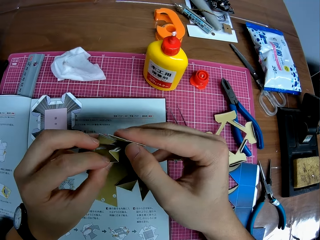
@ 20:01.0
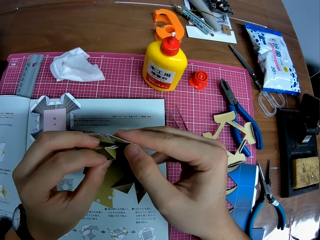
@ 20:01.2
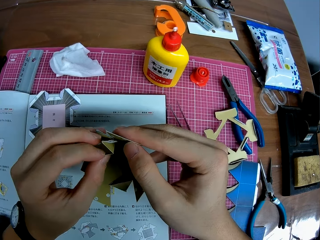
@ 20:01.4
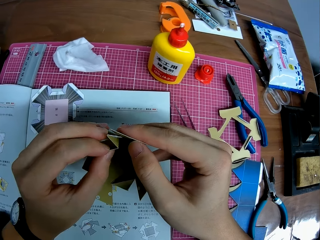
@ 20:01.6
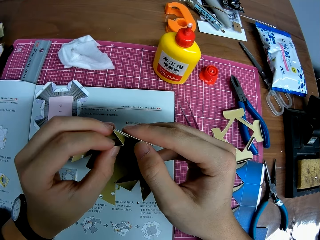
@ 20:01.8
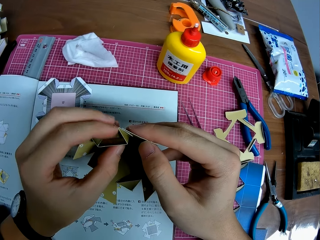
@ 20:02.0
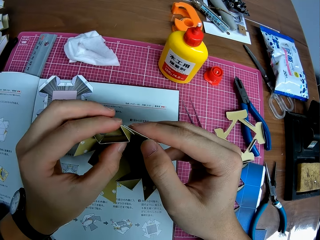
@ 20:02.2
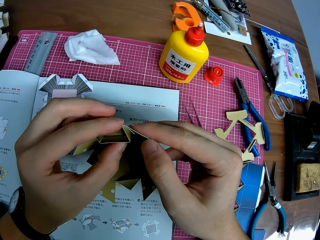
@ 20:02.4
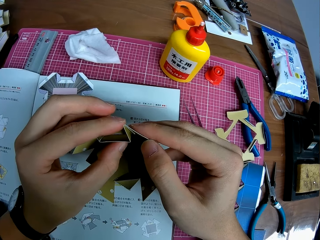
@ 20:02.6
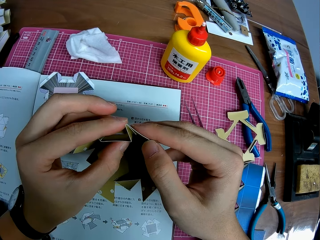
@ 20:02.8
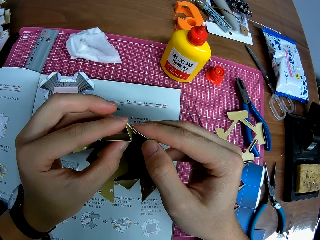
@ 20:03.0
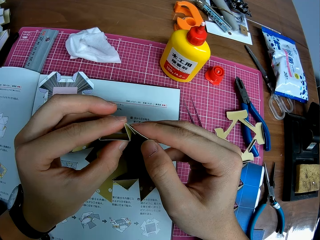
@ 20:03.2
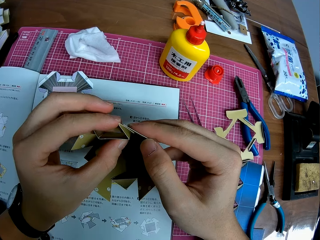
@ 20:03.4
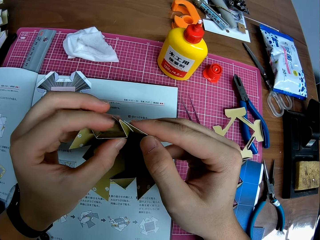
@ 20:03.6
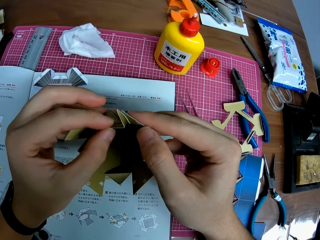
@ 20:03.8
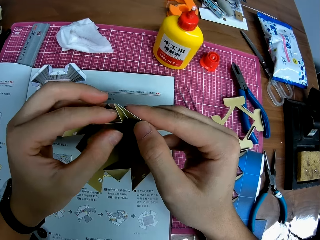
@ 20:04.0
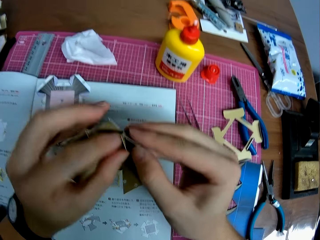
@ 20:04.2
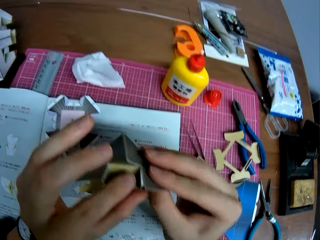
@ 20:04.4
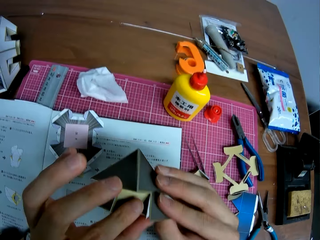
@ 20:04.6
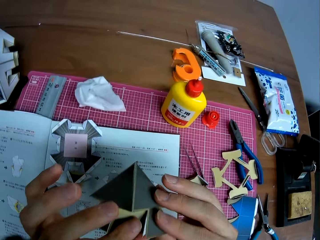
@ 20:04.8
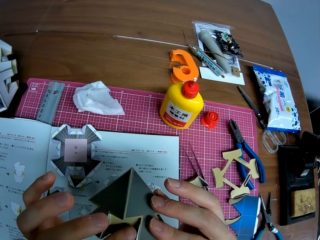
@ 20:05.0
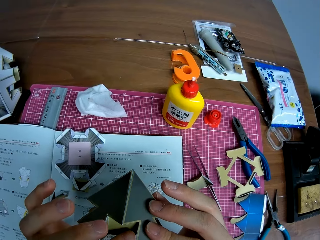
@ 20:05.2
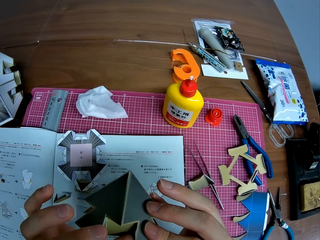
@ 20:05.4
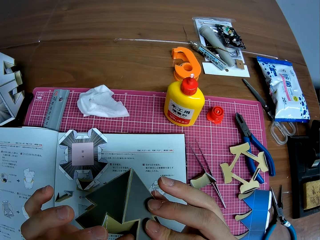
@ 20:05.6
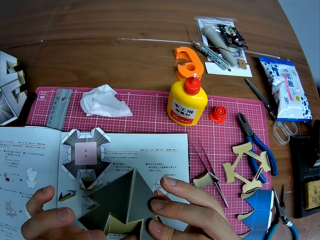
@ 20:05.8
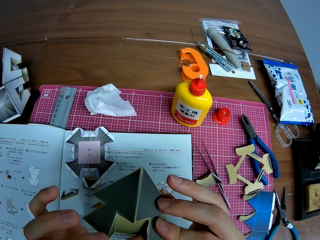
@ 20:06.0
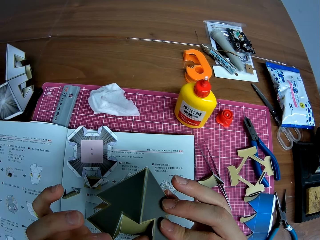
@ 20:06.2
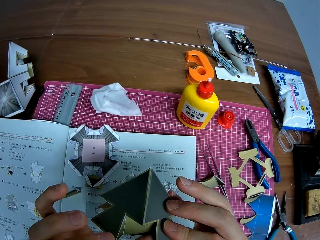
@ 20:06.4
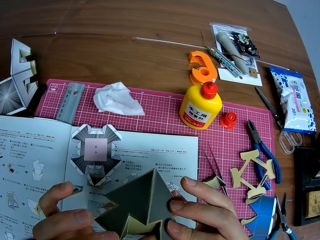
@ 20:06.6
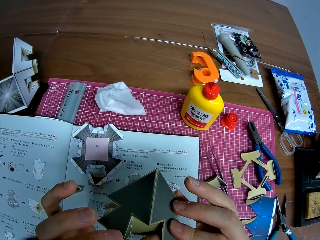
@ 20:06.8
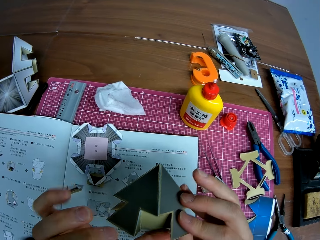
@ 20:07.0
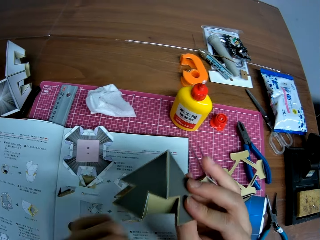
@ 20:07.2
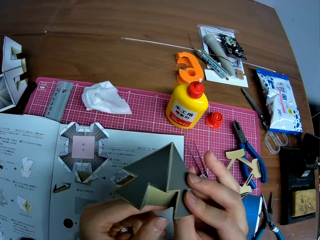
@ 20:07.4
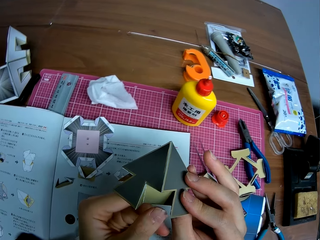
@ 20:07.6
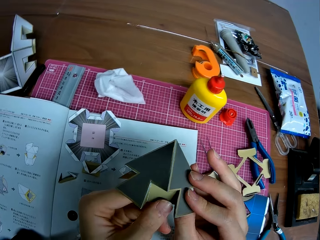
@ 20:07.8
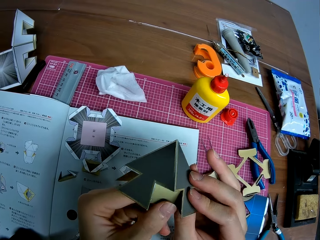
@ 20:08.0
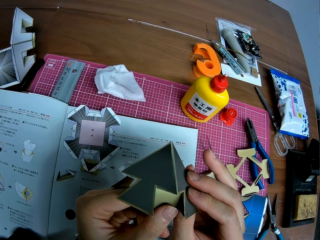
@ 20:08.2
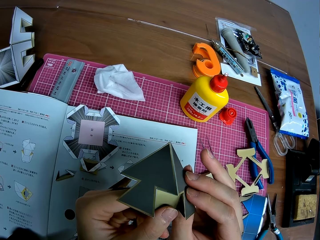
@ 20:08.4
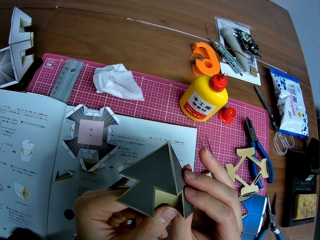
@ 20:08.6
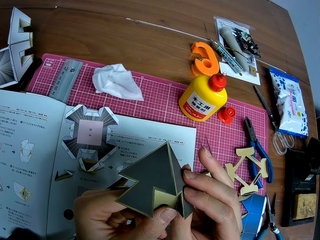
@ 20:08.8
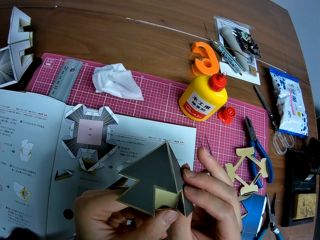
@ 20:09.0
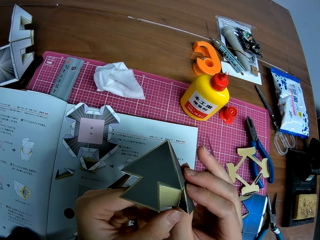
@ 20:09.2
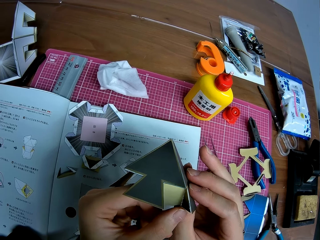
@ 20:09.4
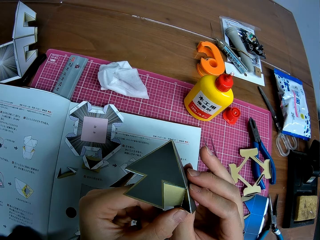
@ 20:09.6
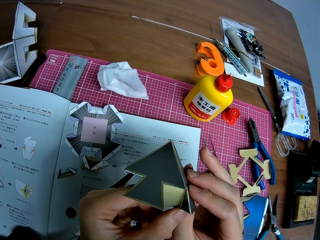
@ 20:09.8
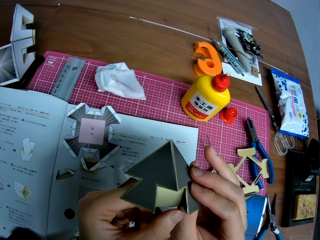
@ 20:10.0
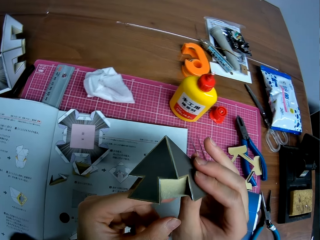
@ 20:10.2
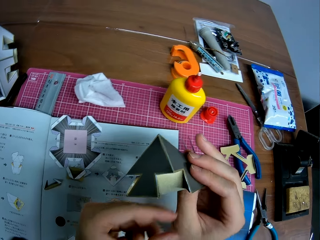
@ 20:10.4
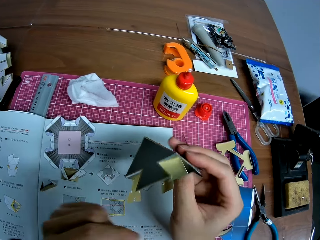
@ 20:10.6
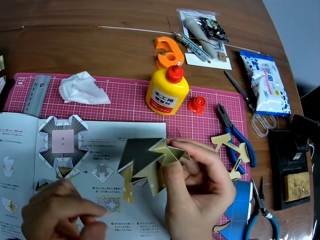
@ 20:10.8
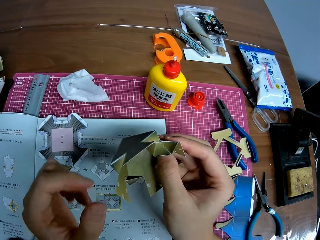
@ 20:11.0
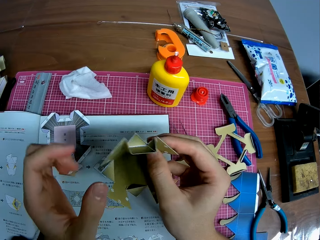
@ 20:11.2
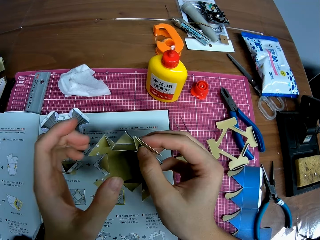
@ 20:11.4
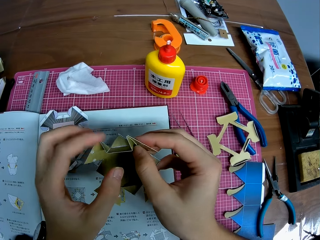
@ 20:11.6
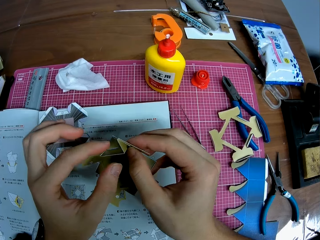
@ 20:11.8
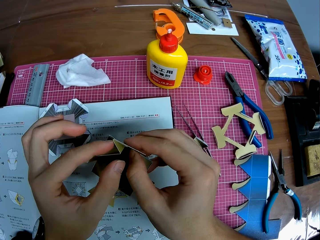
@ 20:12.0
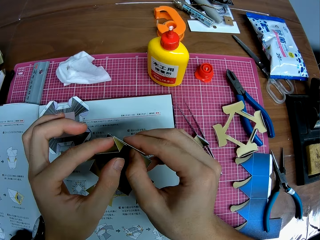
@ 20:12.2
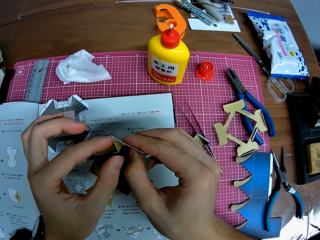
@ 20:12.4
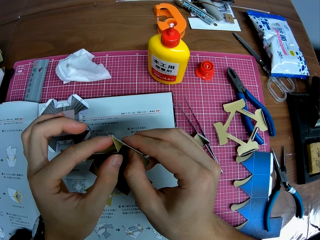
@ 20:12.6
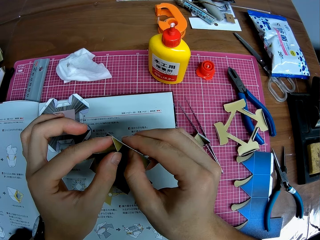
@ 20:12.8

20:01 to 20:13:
The camera wearer attaches the model piece to the architectural model. They glue the craft pieces together. They turn the architectural model. They view the architectural model. They adjust the architectural model.

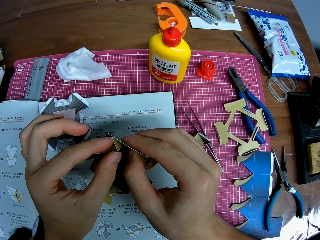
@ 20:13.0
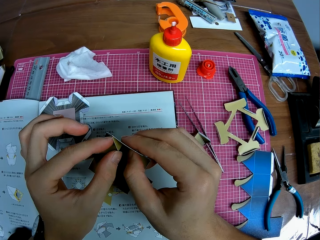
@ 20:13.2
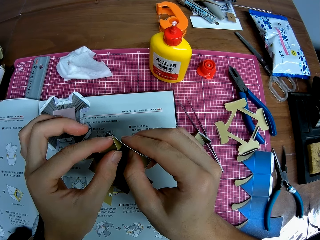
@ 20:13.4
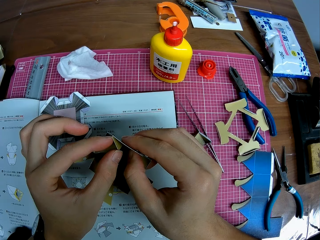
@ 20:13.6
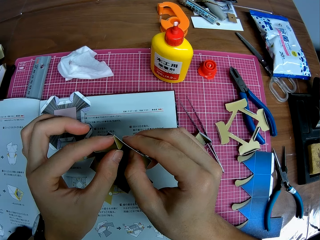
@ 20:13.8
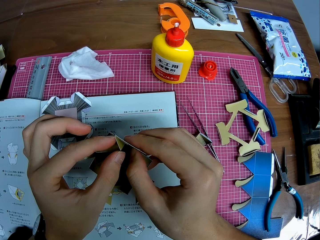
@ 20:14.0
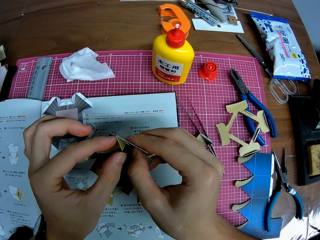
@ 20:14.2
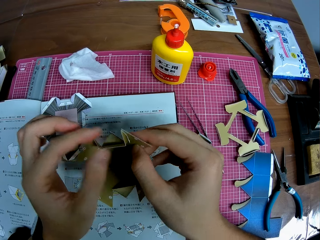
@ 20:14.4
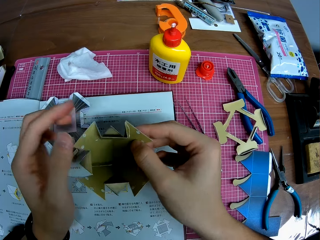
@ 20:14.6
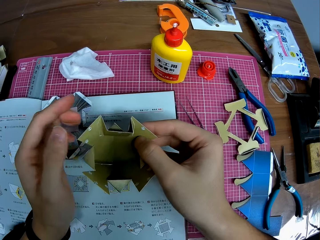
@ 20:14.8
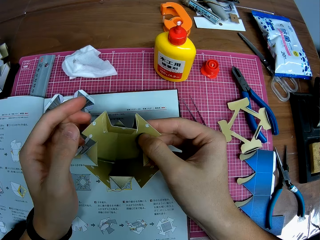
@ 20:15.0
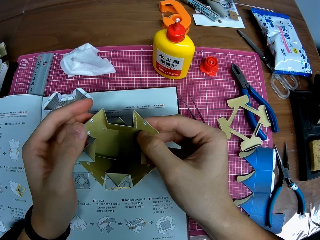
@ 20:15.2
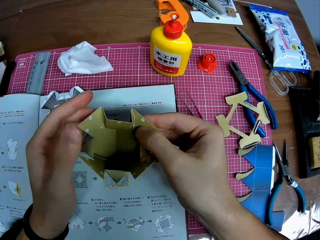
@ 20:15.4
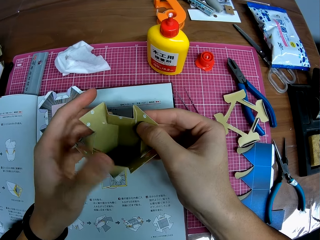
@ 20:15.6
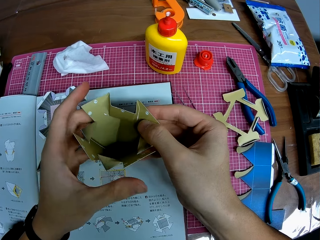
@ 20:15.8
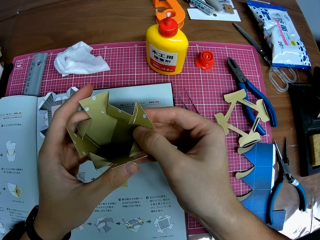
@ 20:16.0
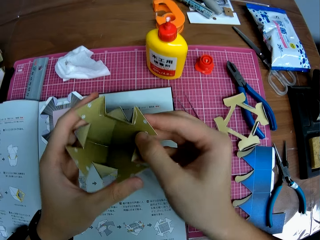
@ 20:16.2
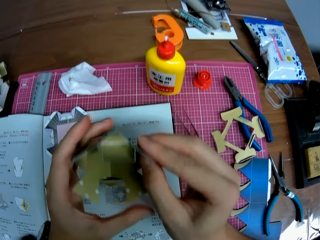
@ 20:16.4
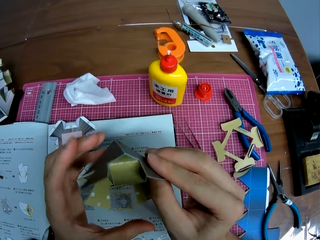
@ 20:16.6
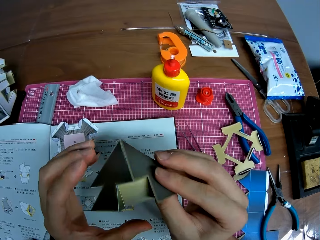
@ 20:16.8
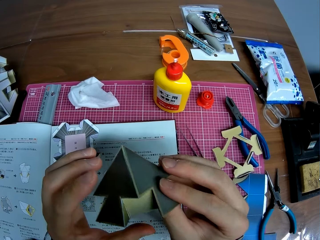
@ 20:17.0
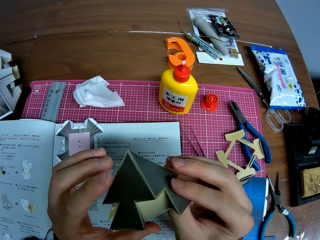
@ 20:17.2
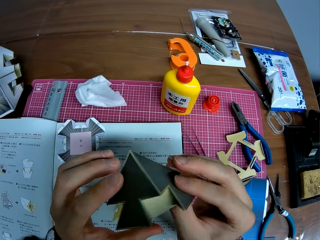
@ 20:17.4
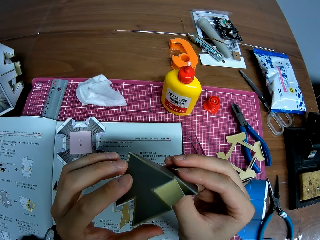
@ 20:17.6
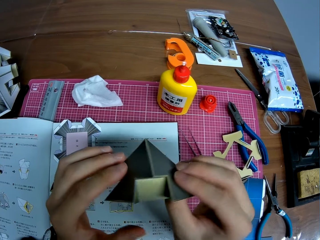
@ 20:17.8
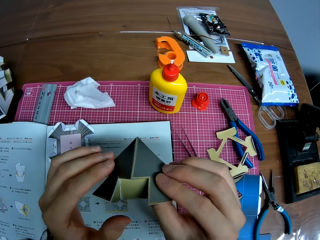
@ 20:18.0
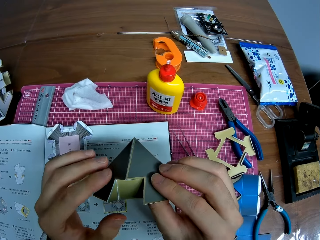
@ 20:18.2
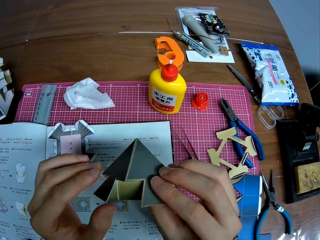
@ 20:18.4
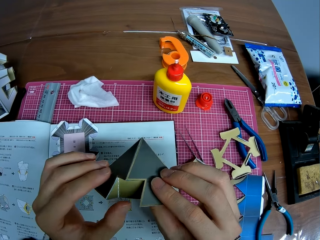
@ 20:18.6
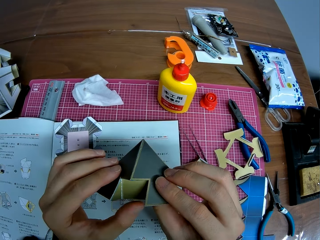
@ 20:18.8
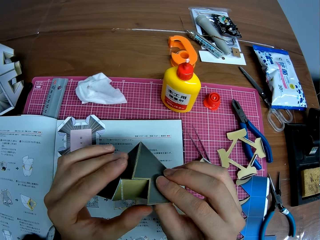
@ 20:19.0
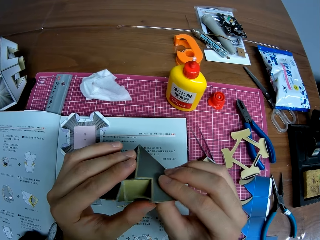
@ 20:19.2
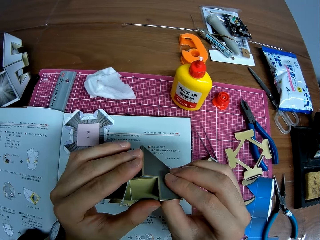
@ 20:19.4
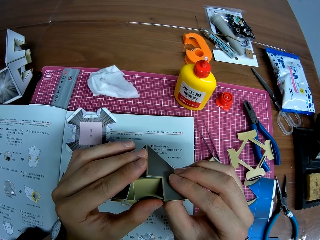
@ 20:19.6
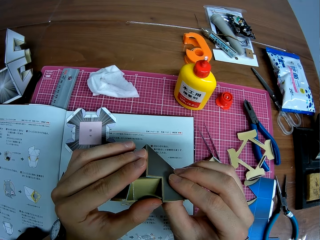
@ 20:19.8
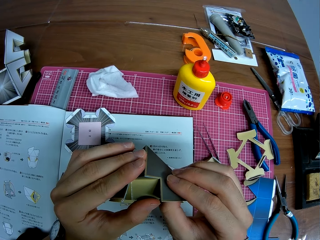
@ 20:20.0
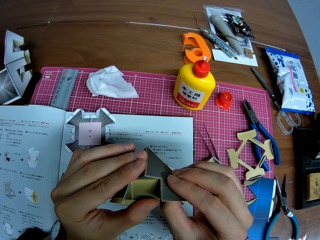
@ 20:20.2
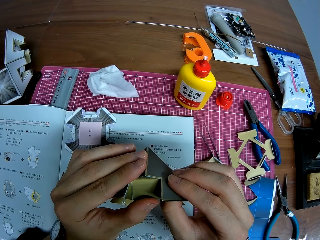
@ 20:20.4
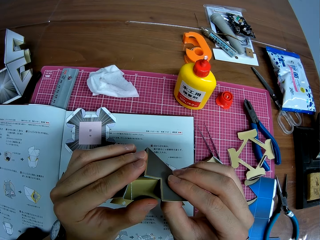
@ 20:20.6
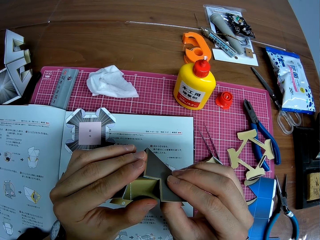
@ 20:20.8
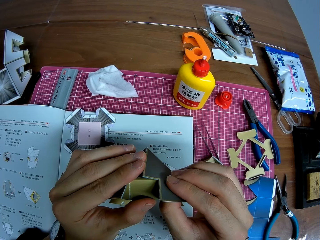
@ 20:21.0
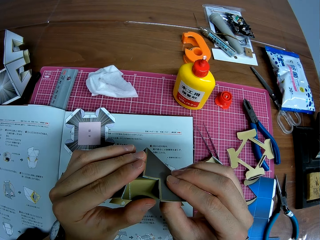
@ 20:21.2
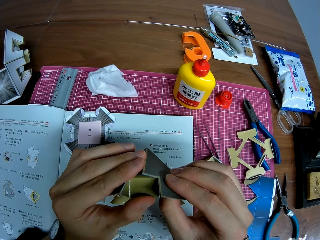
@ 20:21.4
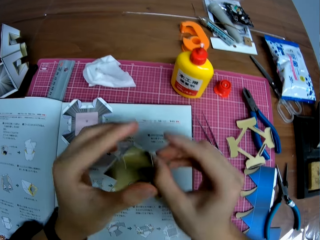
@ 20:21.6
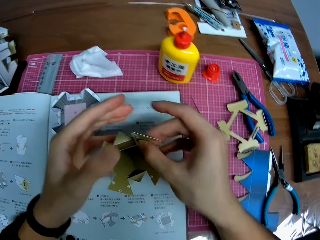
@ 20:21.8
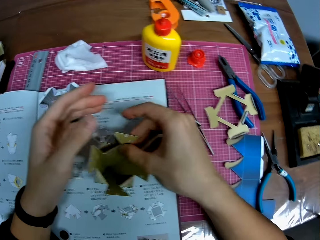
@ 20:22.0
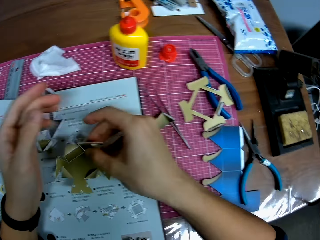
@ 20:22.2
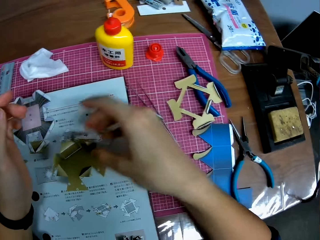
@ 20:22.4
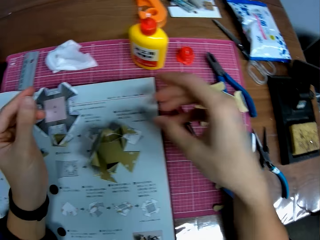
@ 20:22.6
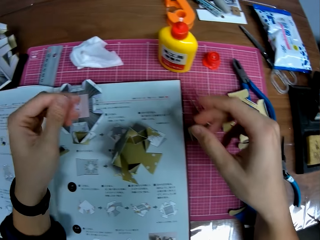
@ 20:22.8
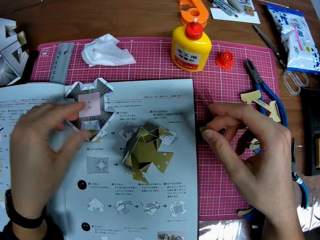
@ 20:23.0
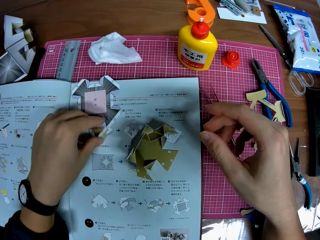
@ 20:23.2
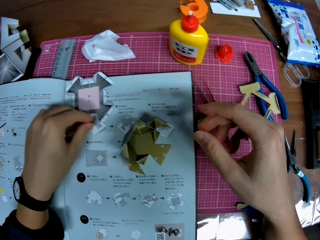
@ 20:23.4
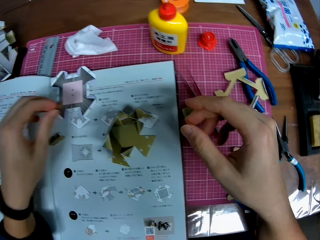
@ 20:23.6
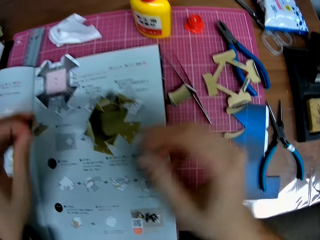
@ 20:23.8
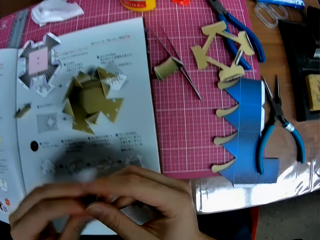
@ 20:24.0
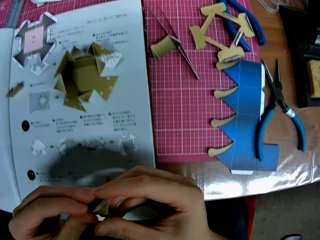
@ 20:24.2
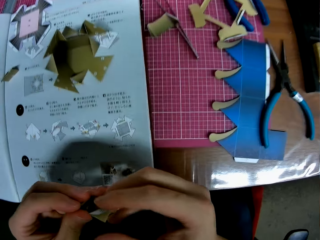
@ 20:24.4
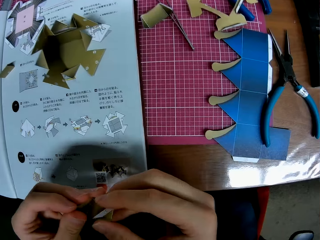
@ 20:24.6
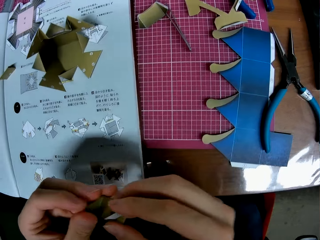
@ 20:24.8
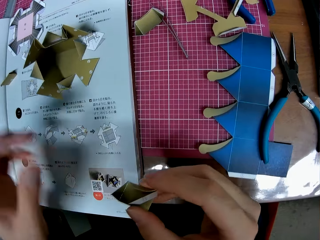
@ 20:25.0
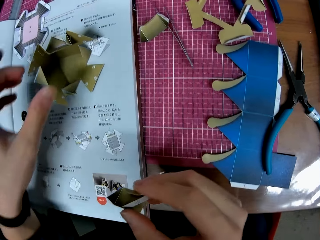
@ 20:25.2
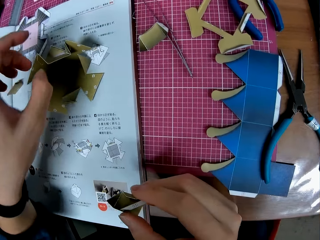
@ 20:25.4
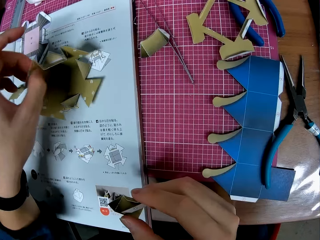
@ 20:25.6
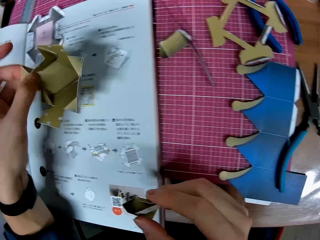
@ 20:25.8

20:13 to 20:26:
The camera wearer inspects the architectural model. They put down the architectural model on the booklet manual. They pick up a model piece on the booklet manual. They adjust the model piece with both hands.
